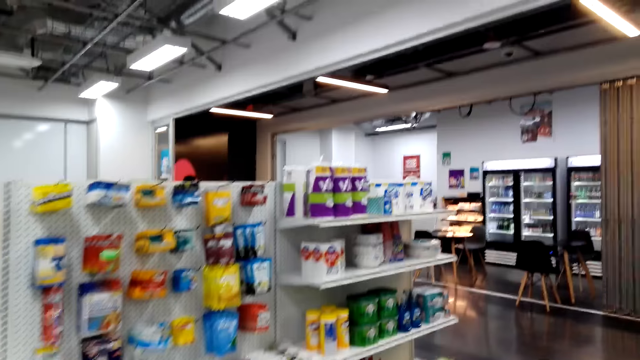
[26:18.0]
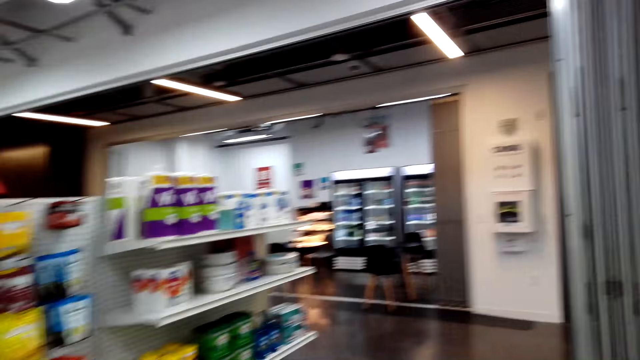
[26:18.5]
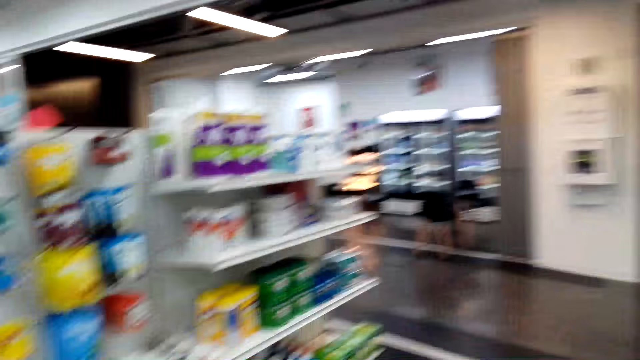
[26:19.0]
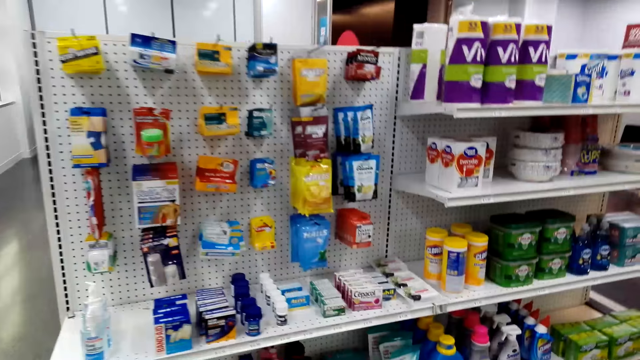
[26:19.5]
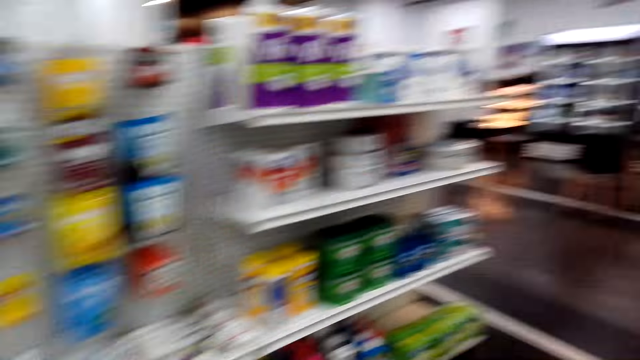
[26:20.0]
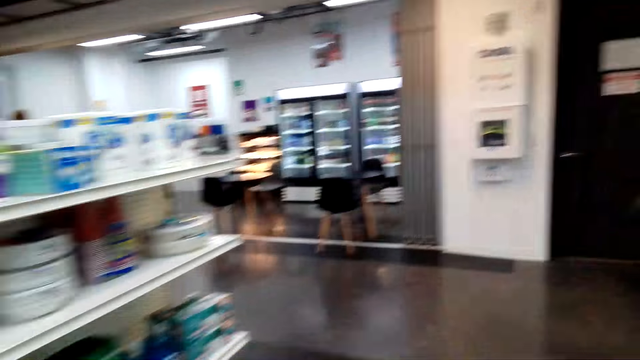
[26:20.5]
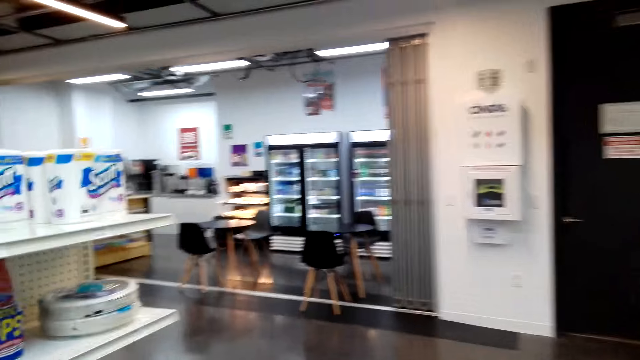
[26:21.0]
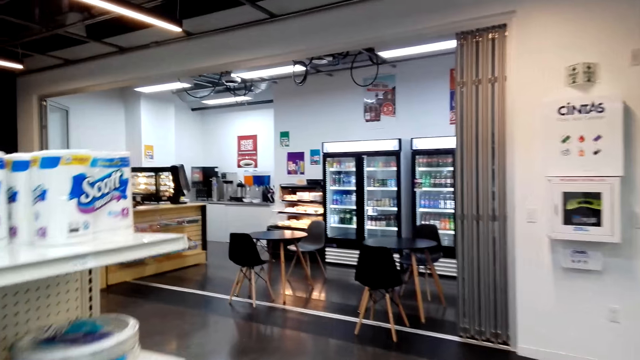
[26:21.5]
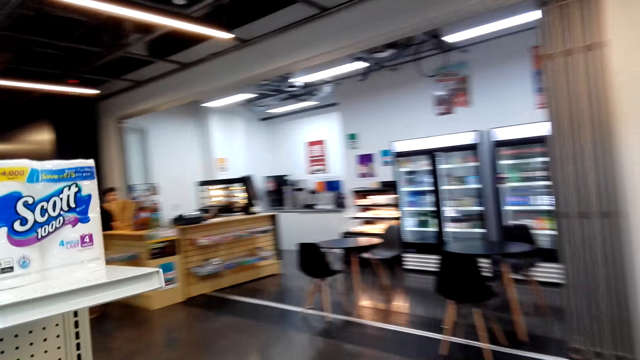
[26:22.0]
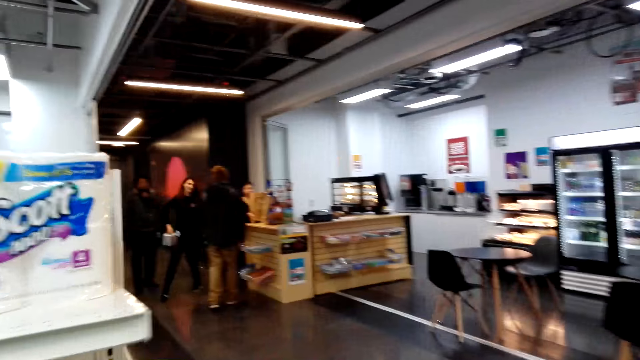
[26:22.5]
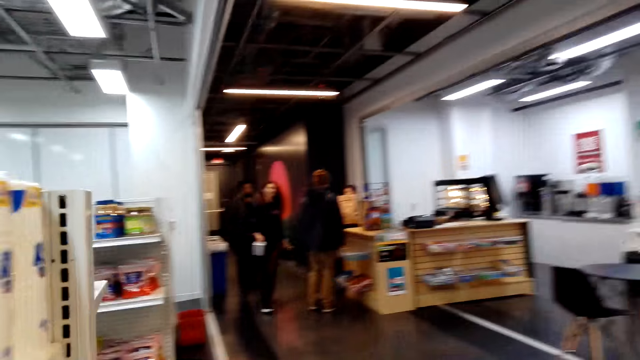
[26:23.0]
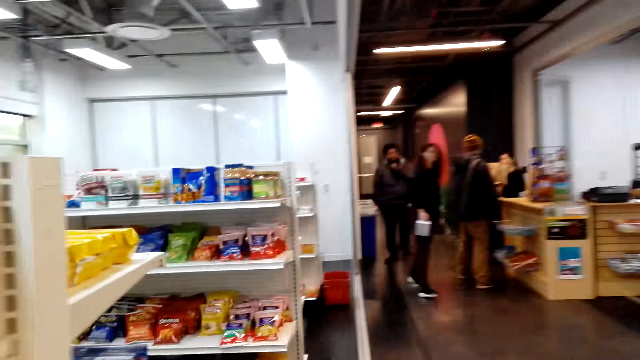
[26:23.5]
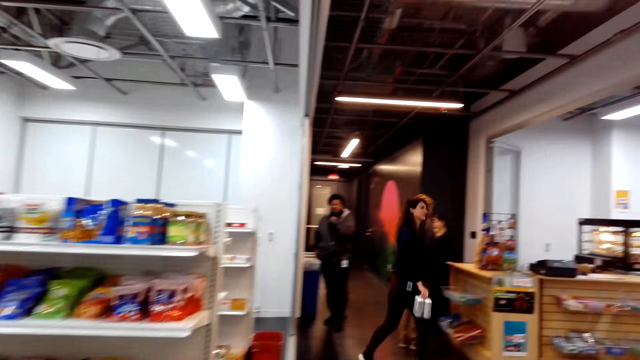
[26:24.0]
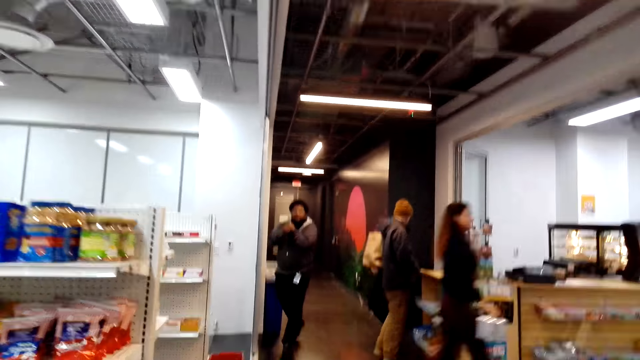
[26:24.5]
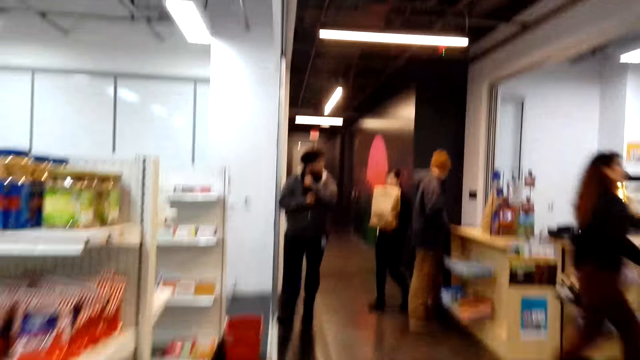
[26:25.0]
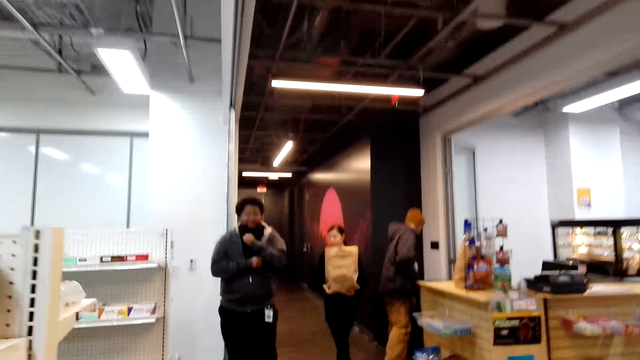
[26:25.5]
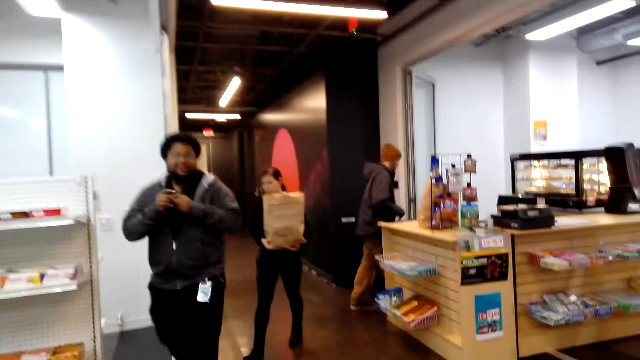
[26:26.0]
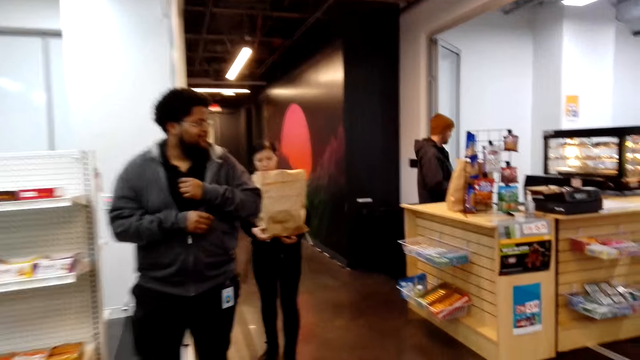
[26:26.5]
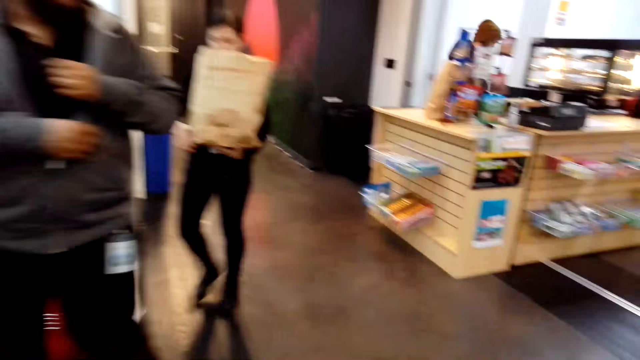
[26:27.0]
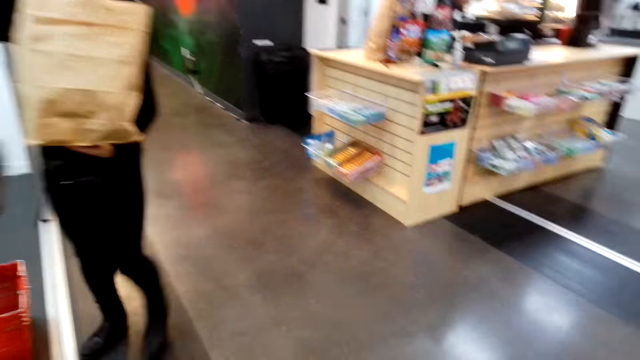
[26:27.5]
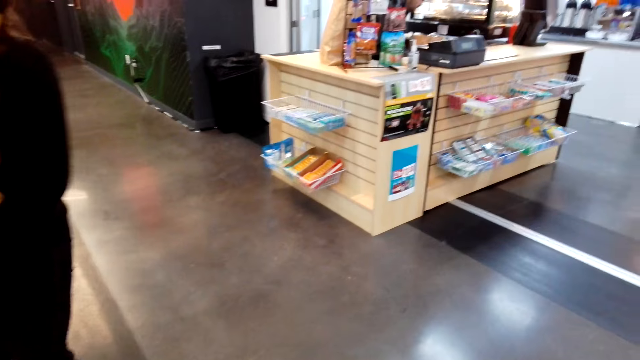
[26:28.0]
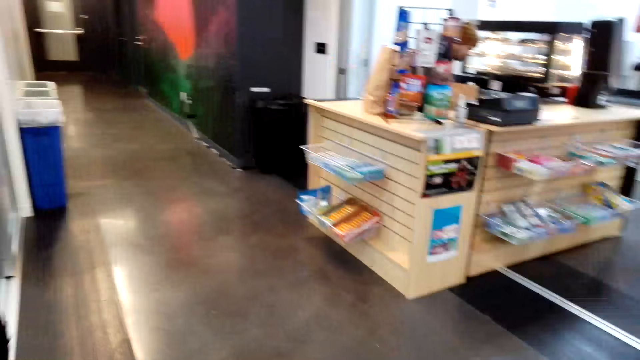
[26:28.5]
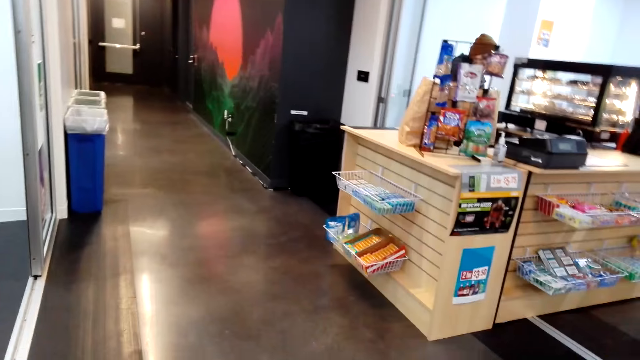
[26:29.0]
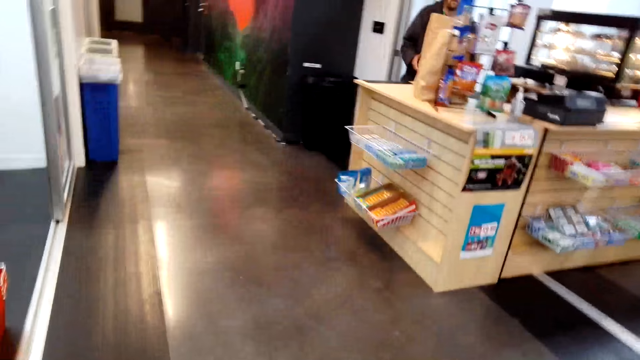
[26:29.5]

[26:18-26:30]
The camera wearer turns around. They walk away from the automated teller machine.

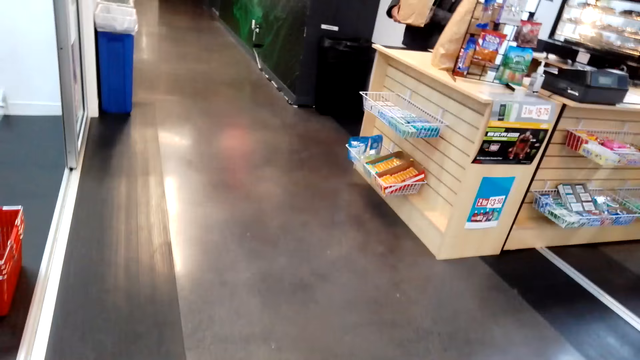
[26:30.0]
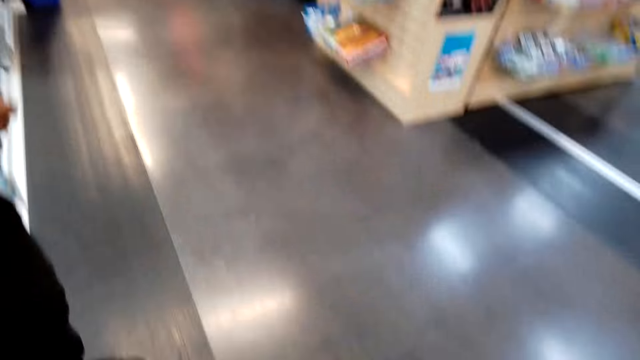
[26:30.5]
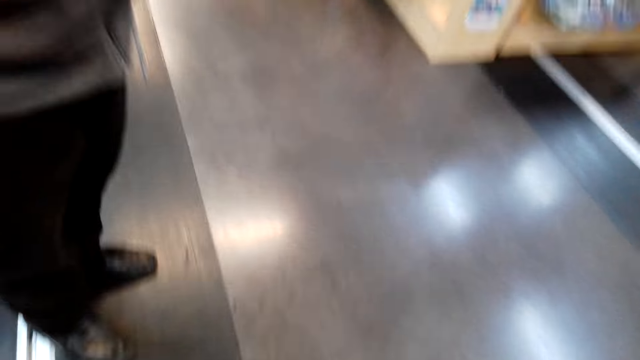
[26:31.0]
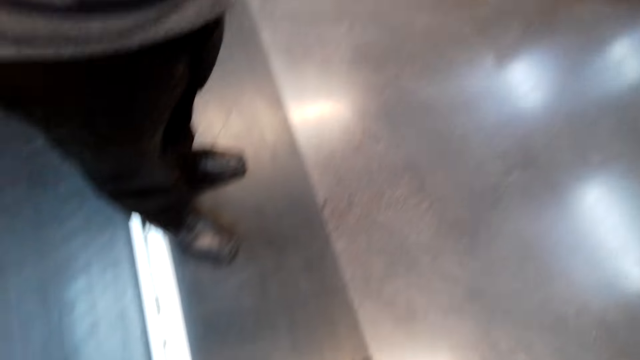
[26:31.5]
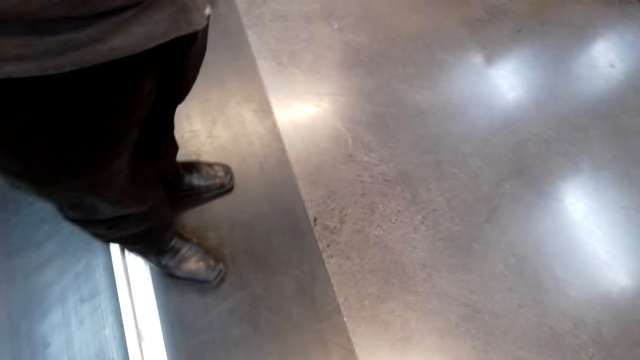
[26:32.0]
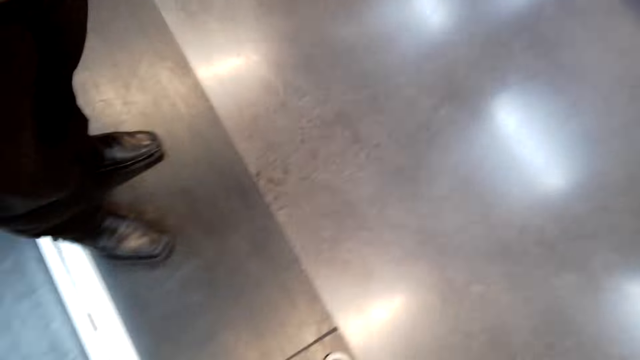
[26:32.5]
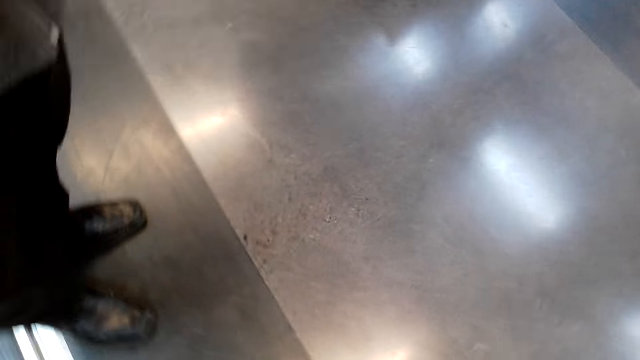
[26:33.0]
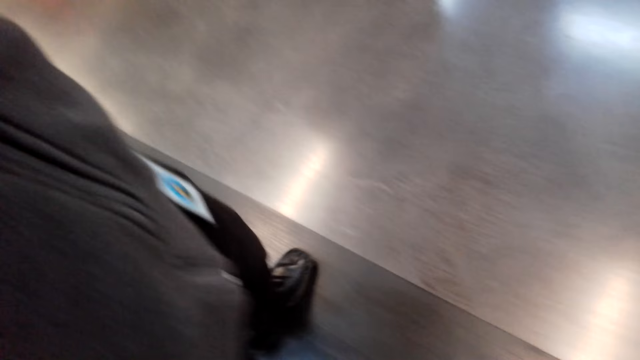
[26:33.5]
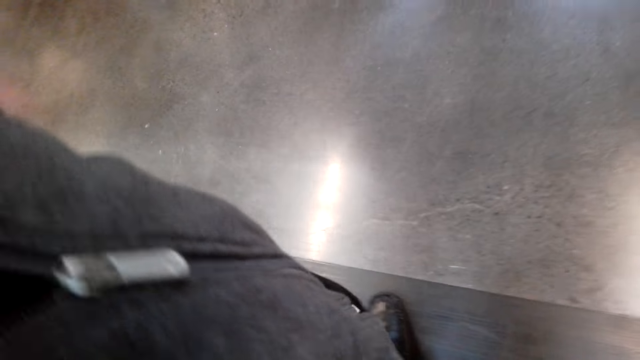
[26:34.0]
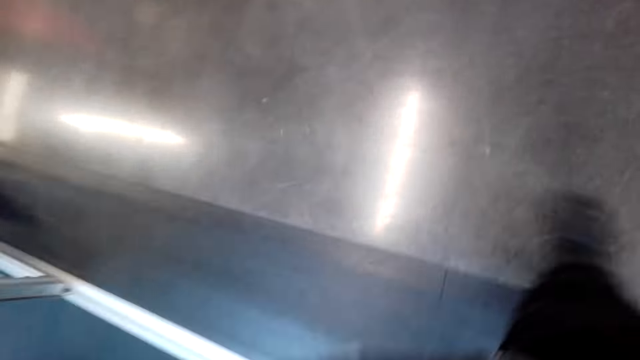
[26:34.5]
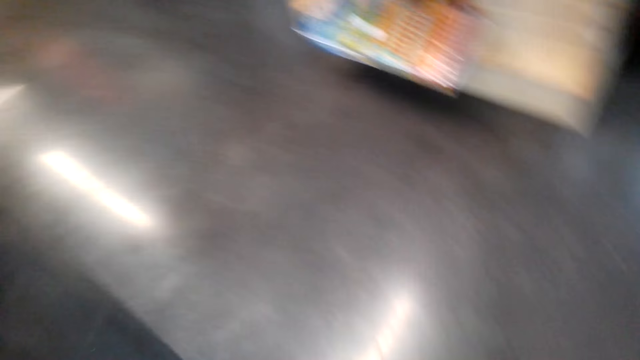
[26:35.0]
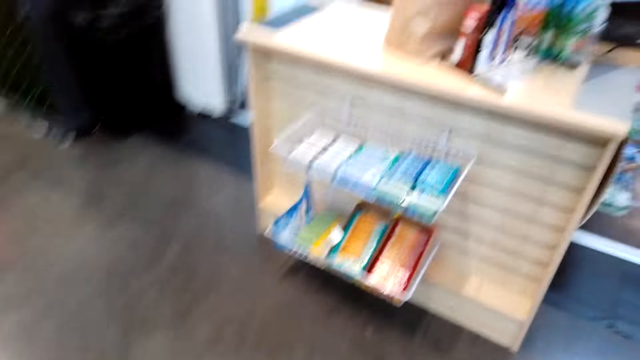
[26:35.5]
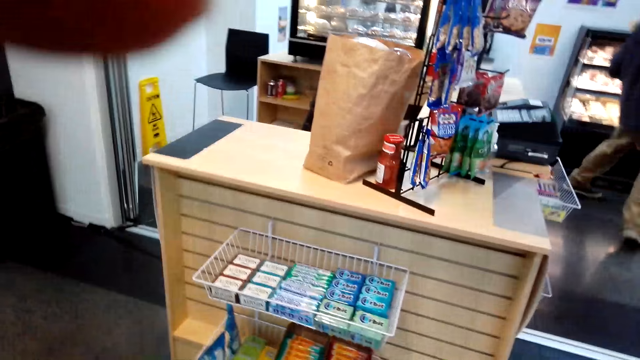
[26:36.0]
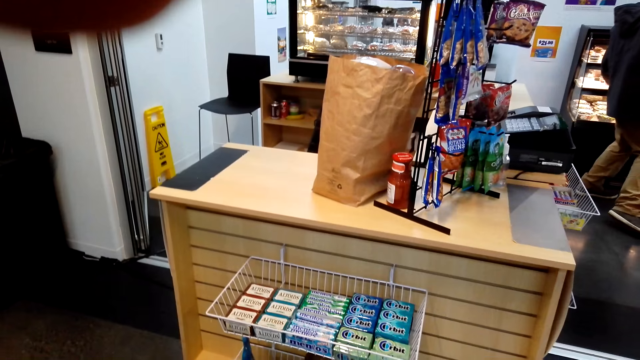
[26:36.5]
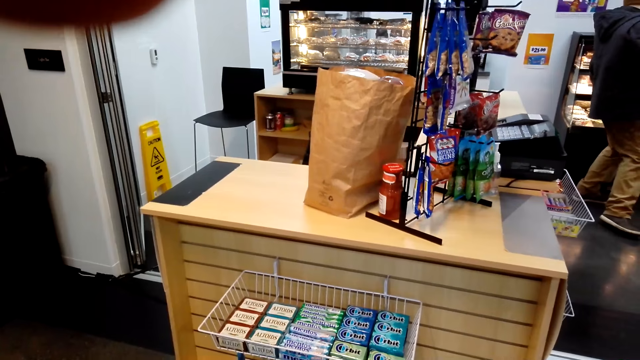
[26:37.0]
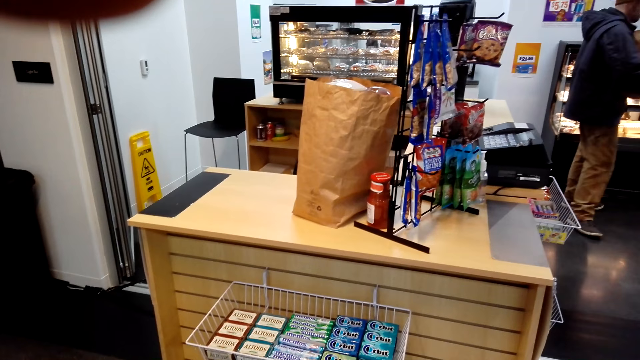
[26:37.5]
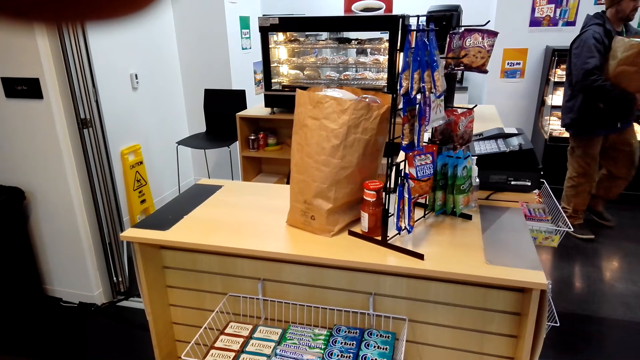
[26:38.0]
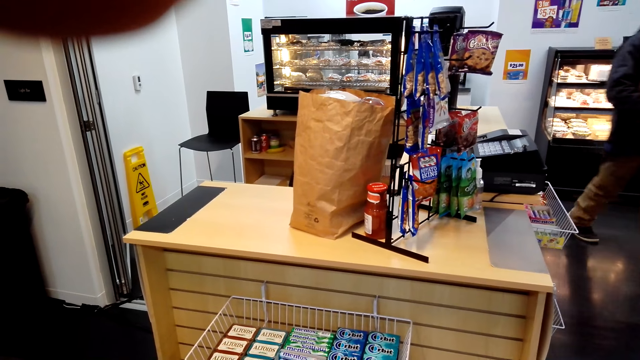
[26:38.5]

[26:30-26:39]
The camera wearer removes a camera. They give a man the camera. They walk around, put a hand up and look at the counter.
